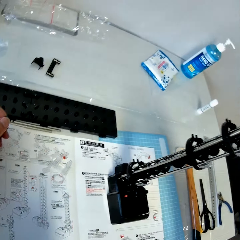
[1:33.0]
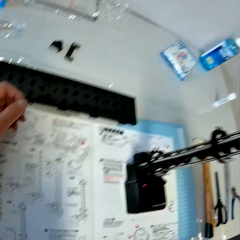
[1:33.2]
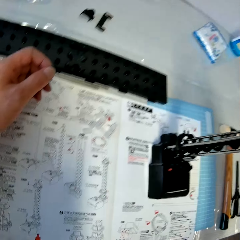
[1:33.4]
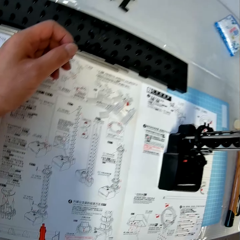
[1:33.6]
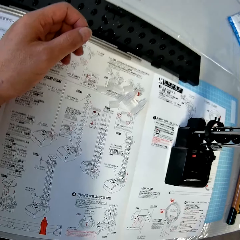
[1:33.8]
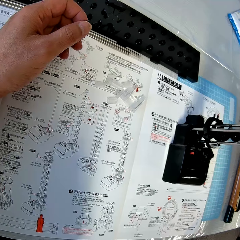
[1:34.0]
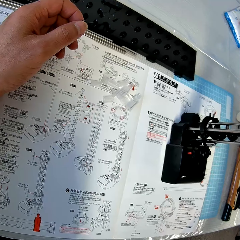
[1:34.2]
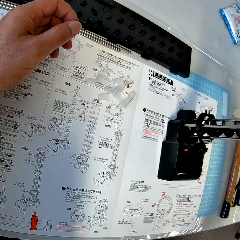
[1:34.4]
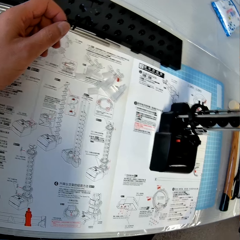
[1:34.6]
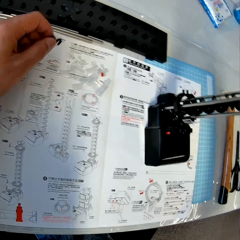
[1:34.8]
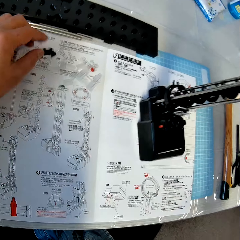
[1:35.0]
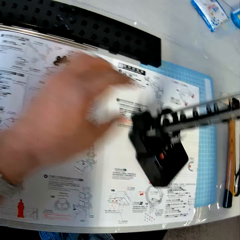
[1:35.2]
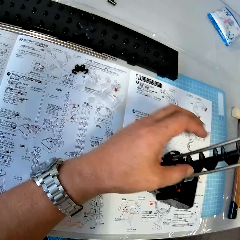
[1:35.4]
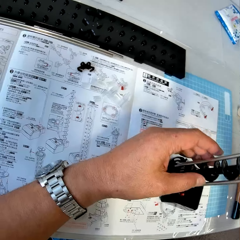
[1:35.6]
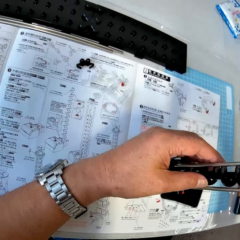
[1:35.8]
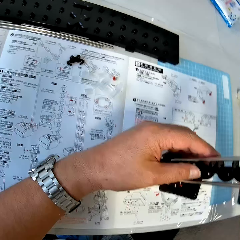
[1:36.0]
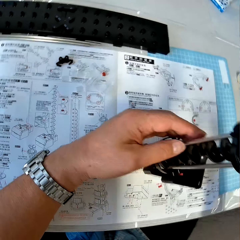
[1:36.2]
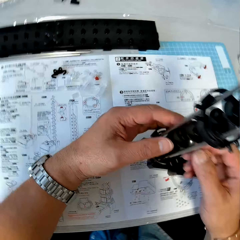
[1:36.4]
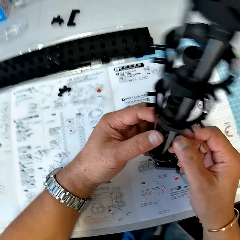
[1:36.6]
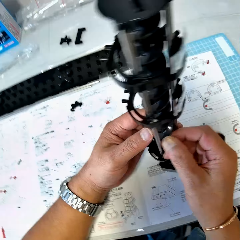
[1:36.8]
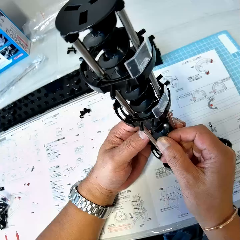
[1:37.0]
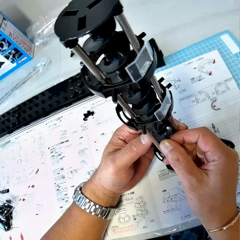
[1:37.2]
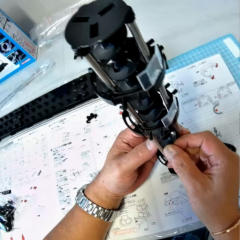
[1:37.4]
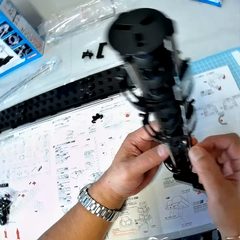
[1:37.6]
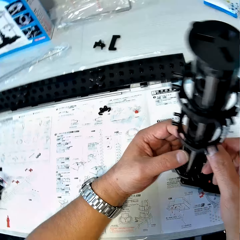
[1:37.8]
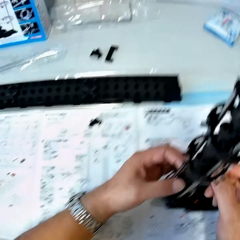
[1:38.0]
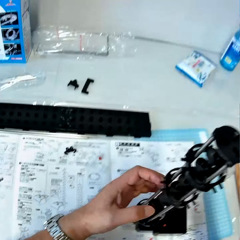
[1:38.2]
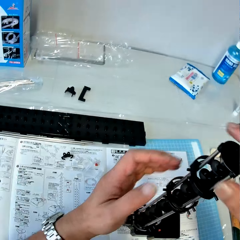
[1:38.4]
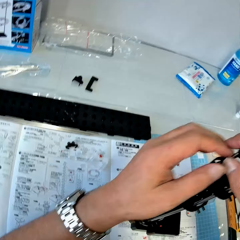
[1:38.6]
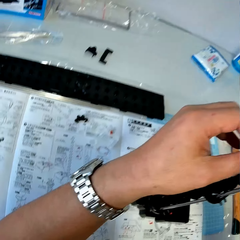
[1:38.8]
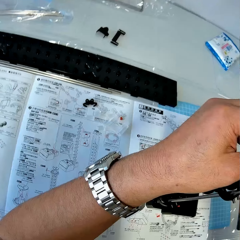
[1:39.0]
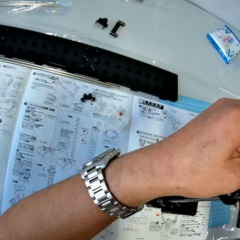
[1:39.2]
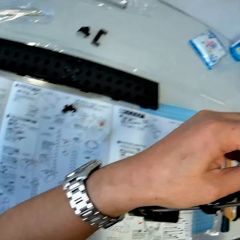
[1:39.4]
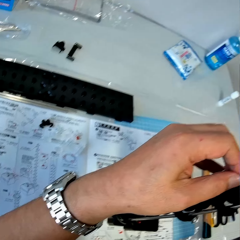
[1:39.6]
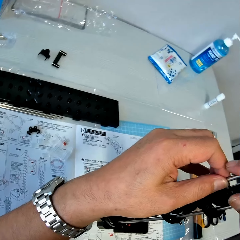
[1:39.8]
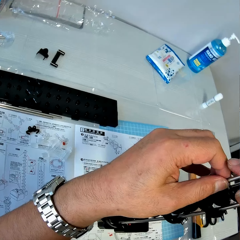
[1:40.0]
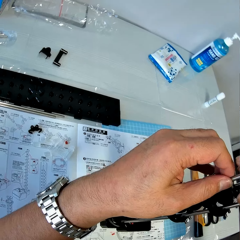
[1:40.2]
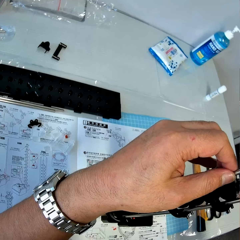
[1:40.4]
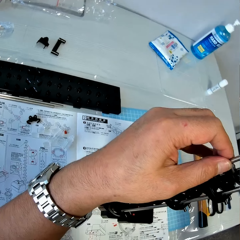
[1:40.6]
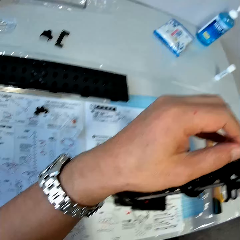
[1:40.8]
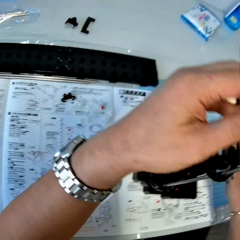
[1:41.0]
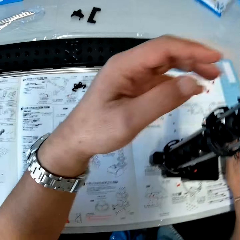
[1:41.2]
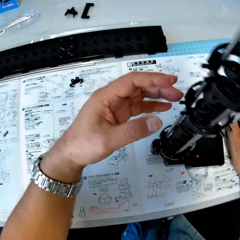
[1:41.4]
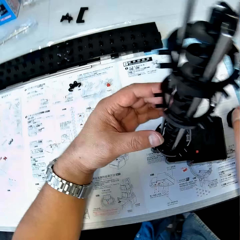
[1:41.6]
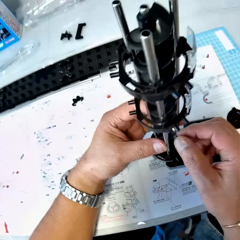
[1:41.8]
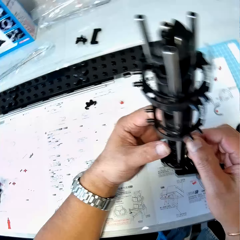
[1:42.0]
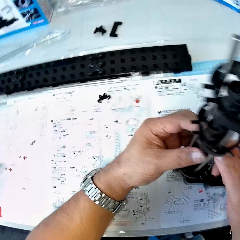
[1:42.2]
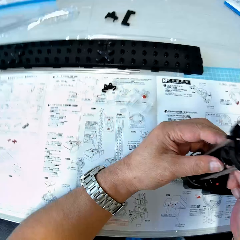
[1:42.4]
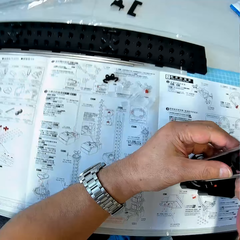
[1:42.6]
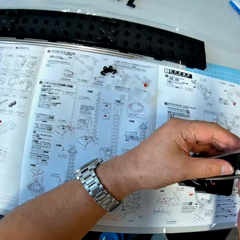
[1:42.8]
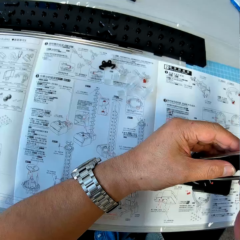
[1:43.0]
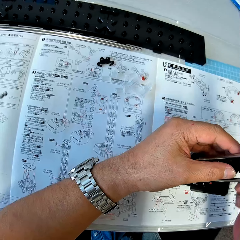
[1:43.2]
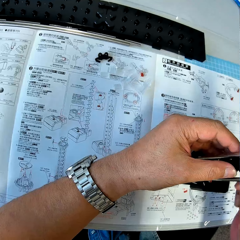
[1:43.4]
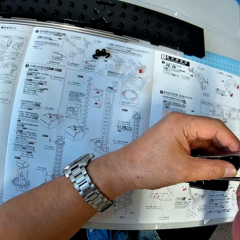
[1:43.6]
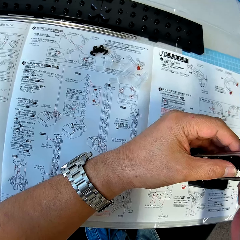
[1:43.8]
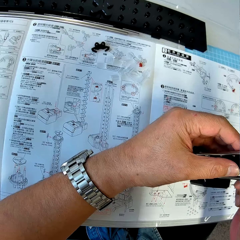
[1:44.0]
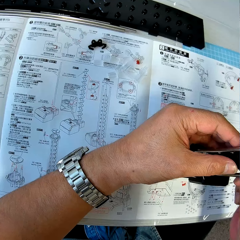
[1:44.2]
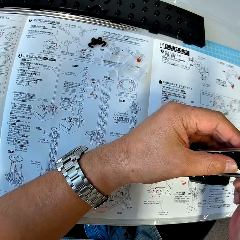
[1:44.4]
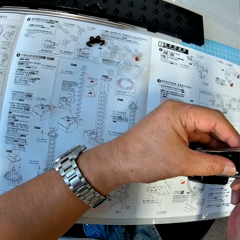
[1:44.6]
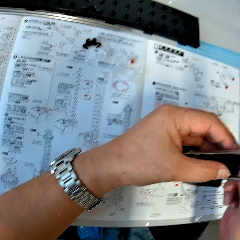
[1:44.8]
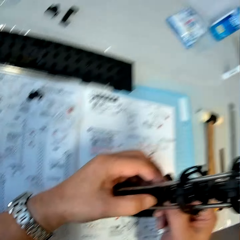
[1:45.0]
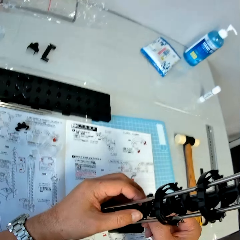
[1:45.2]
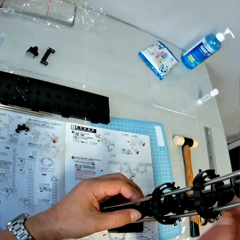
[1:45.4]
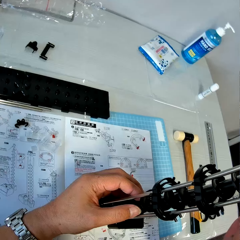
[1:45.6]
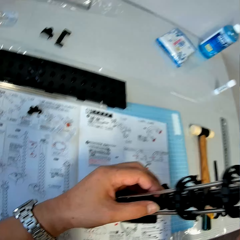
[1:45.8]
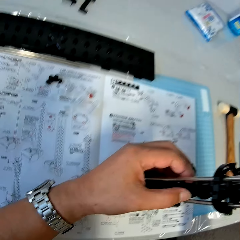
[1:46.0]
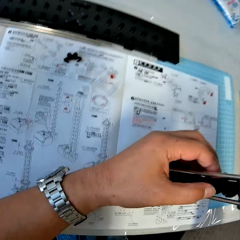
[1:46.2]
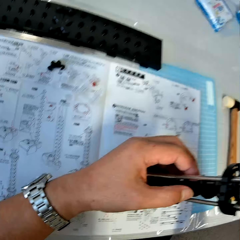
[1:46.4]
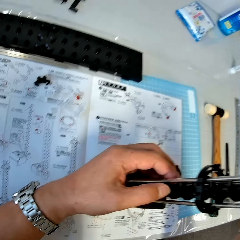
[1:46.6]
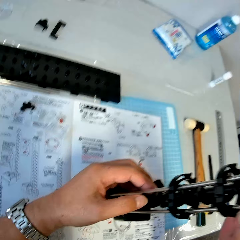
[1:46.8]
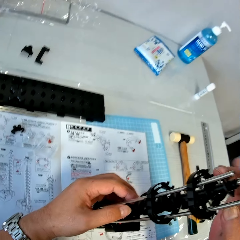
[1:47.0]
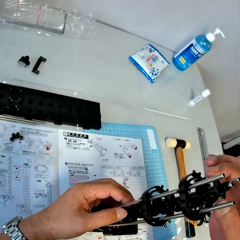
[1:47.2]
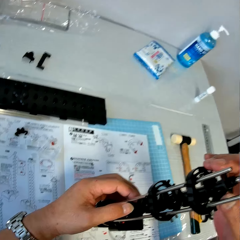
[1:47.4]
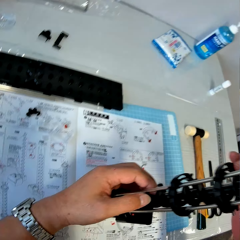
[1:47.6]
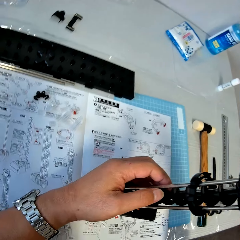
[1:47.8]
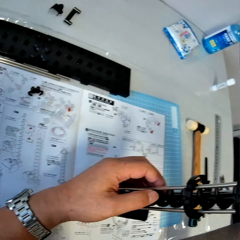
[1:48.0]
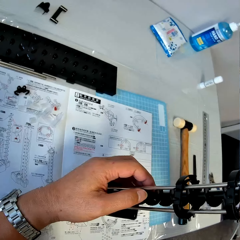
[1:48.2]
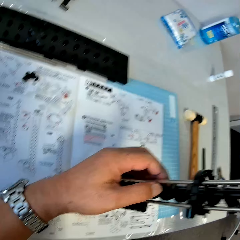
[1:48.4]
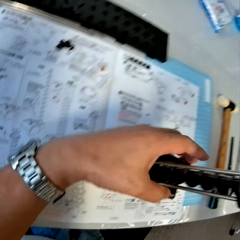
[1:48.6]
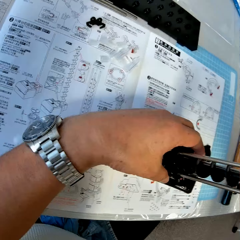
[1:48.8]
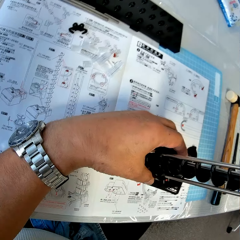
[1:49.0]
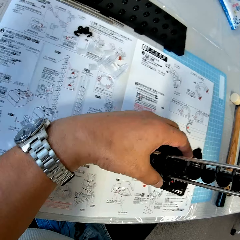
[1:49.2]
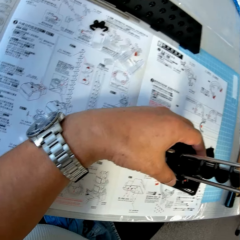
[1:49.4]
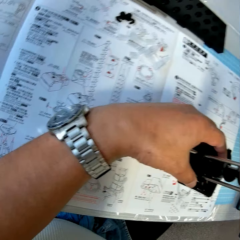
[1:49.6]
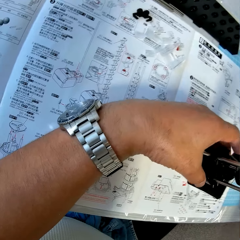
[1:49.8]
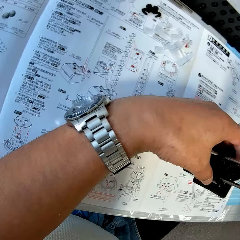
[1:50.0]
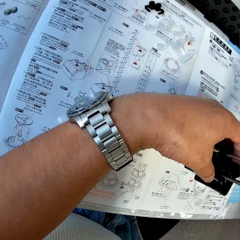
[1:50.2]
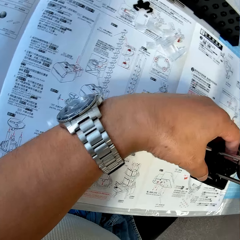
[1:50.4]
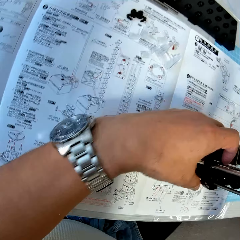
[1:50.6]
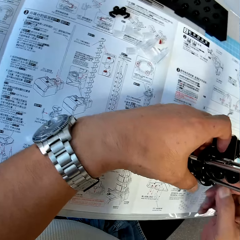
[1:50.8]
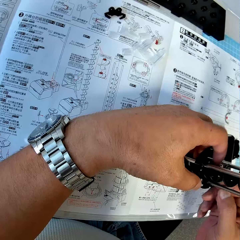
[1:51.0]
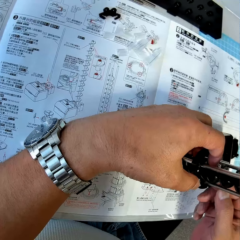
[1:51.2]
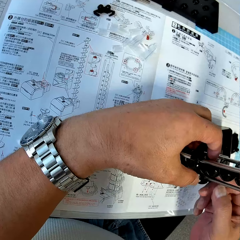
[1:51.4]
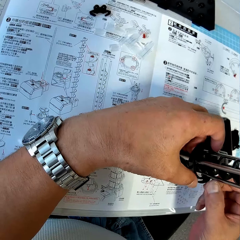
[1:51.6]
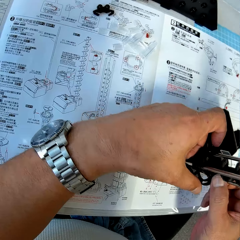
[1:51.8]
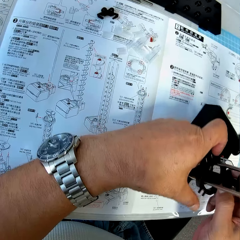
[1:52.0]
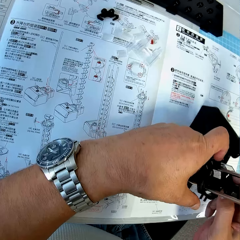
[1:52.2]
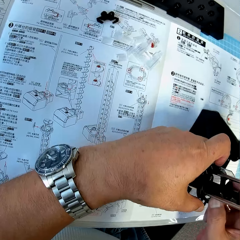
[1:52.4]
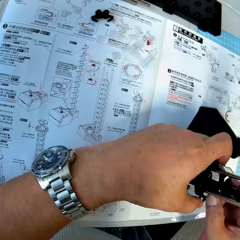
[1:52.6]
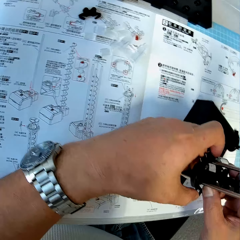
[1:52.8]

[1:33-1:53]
The camera wearer checks the space rail in his hands. He moves the space rail. He fixes the space rail with hands. He removes the elevator cover from the space rail. He drops the elevator cover on the table. He adjusts the space rail with his hands. He fixes the space rail.

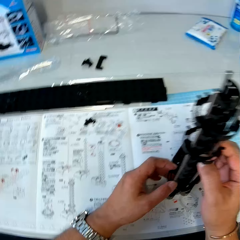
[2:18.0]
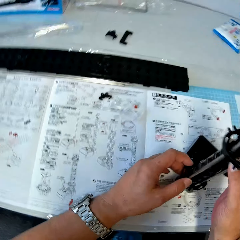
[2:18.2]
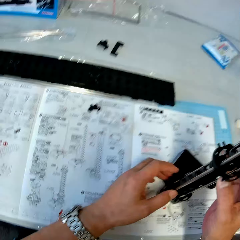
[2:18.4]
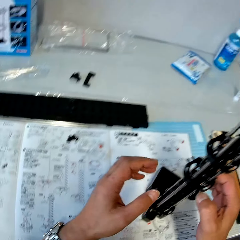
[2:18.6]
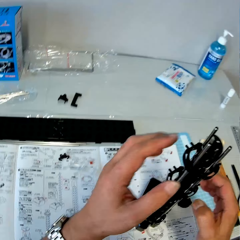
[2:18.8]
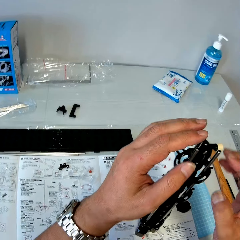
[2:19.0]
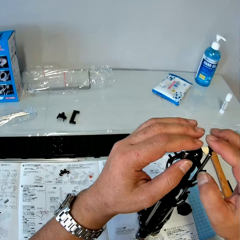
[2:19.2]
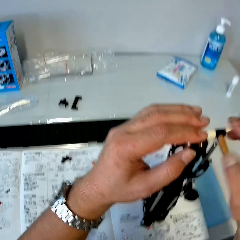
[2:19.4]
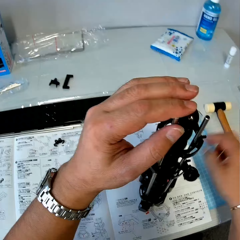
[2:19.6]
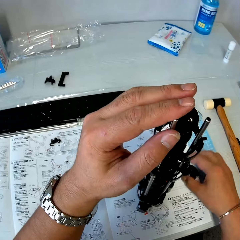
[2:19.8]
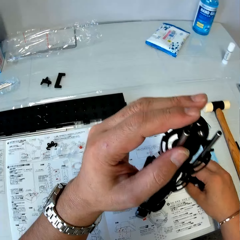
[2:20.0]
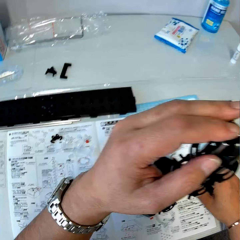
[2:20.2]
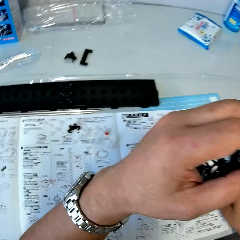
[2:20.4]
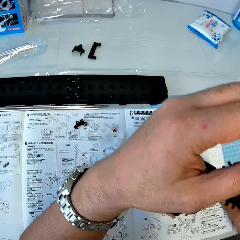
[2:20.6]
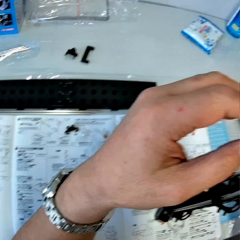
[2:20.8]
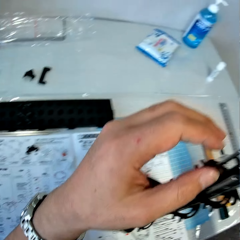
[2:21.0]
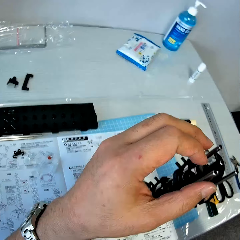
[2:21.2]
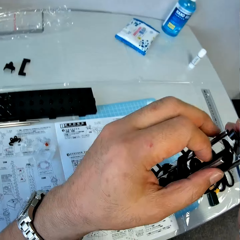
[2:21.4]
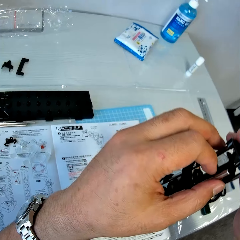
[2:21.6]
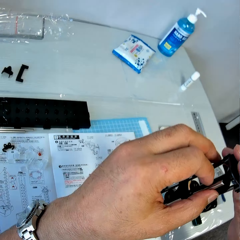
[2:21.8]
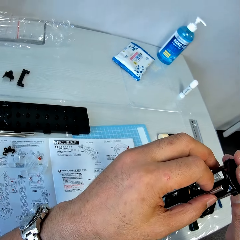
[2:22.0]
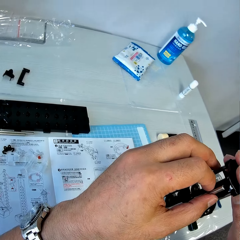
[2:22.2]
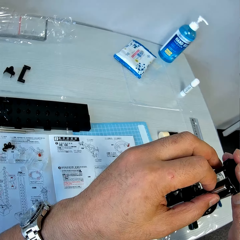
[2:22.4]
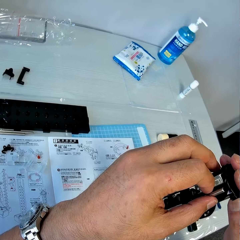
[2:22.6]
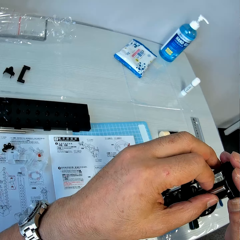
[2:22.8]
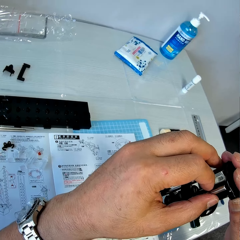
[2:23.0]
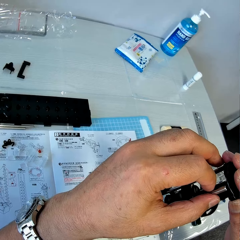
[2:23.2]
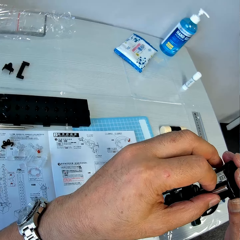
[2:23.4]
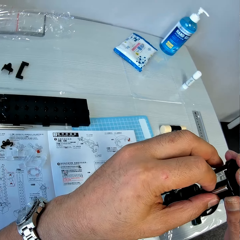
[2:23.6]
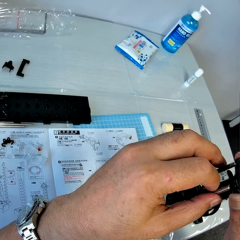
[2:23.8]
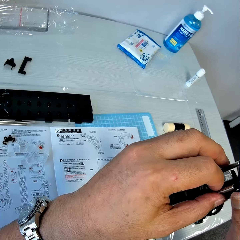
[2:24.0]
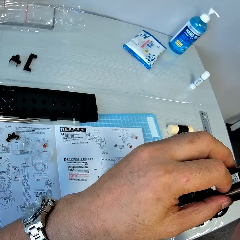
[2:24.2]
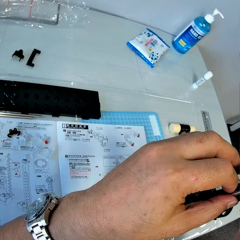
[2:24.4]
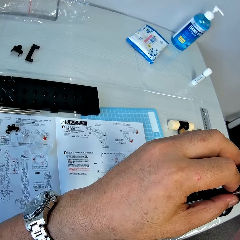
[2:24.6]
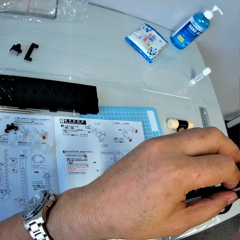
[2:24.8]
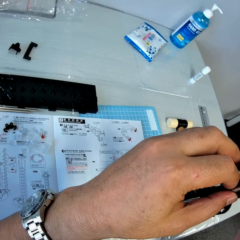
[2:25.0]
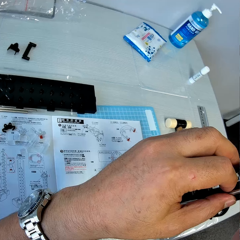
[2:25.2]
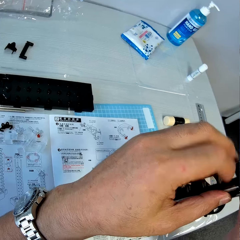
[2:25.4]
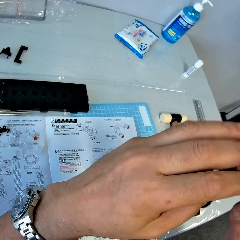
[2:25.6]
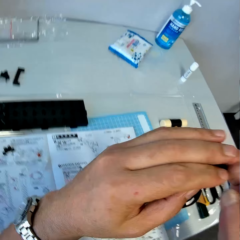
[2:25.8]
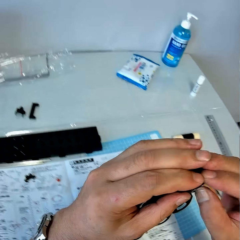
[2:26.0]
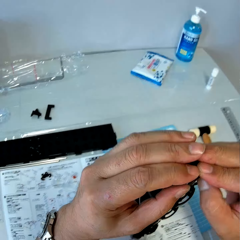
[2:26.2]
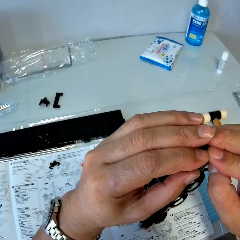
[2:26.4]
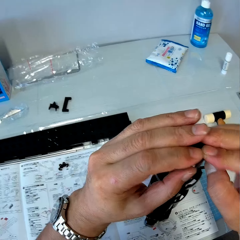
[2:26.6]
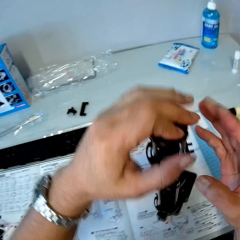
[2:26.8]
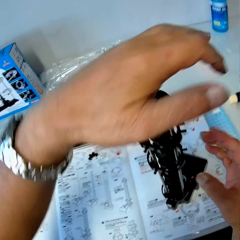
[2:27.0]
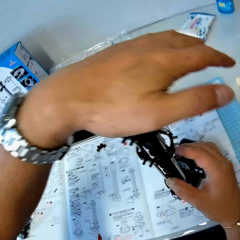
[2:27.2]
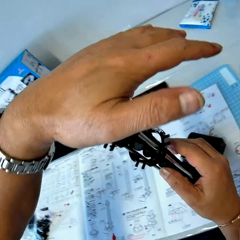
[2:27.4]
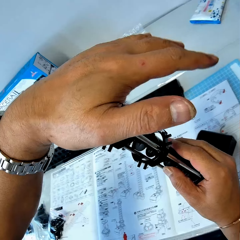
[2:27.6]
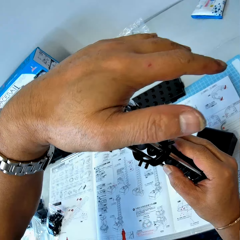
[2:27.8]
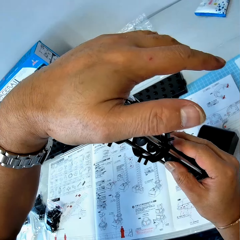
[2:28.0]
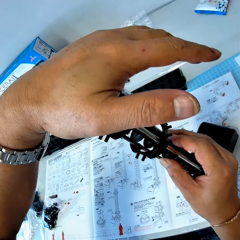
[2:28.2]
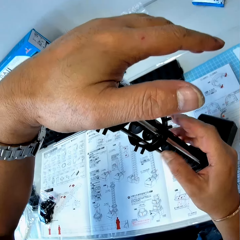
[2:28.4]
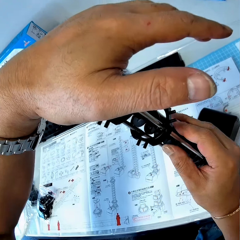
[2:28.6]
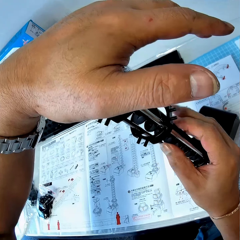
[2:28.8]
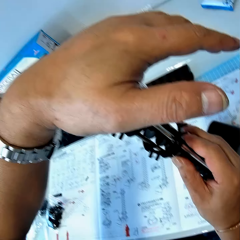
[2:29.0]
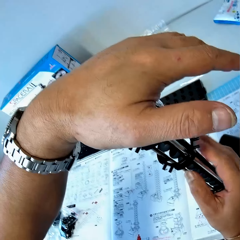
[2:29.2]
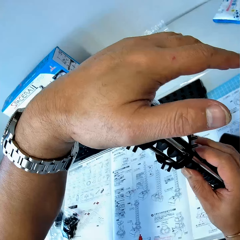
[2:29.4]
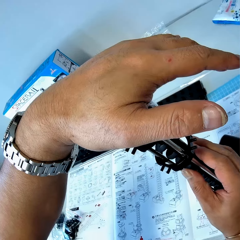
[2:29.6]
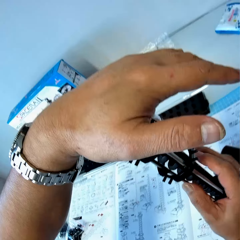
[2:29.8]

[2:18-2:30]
The camera wearer picks up the elevator cover from the table. They fix the elevator cover on the space rail. They put the elevator cover on the space rail. They put a hand on the elevator cover.
